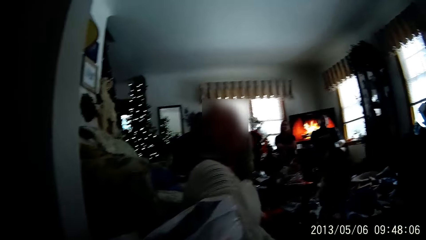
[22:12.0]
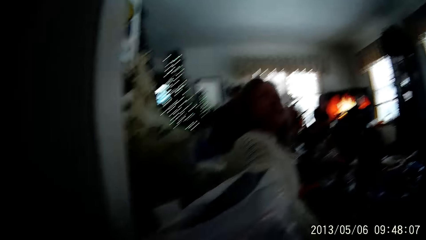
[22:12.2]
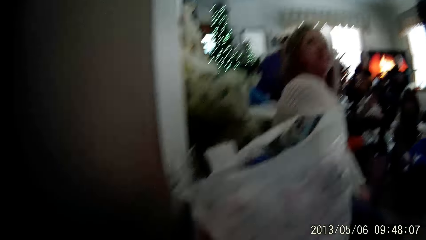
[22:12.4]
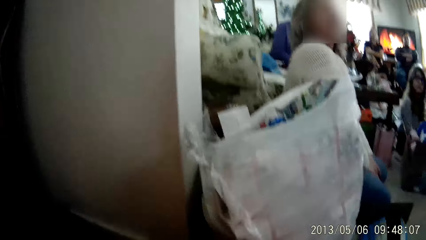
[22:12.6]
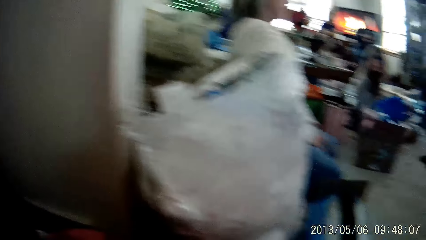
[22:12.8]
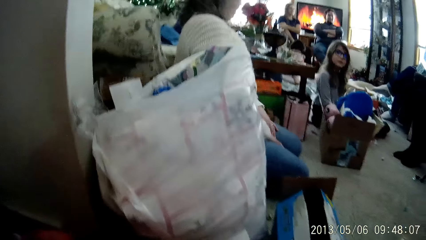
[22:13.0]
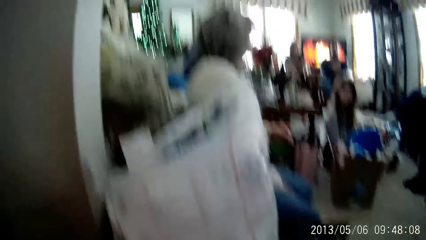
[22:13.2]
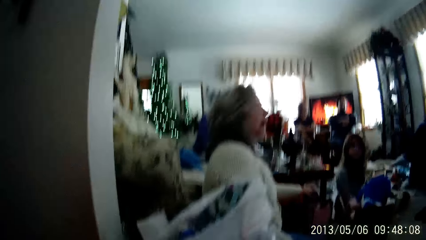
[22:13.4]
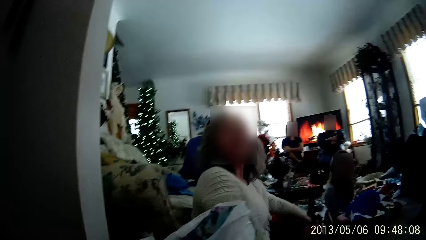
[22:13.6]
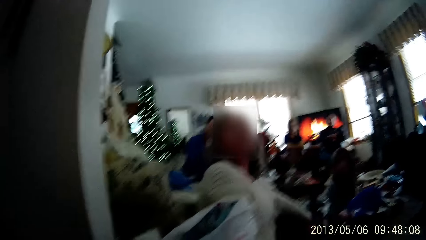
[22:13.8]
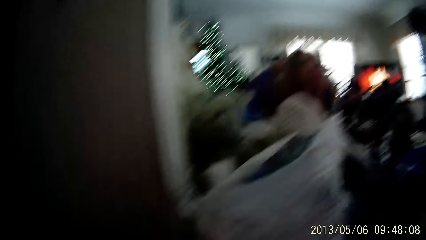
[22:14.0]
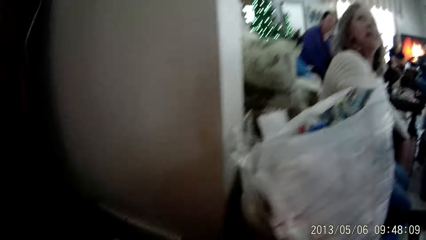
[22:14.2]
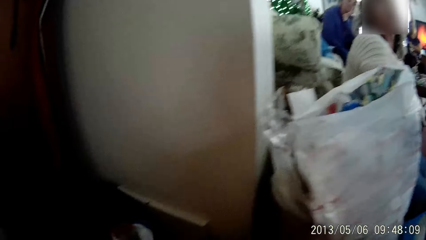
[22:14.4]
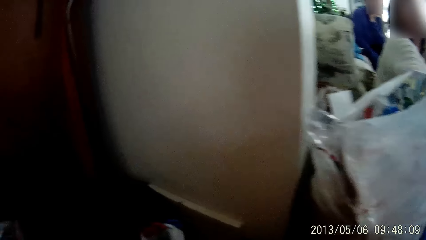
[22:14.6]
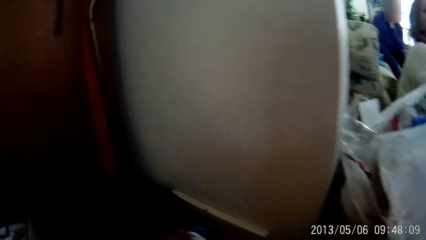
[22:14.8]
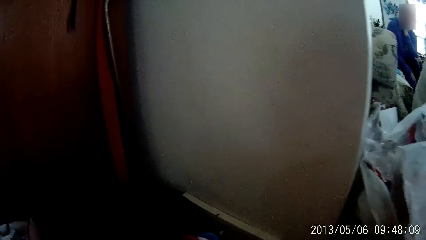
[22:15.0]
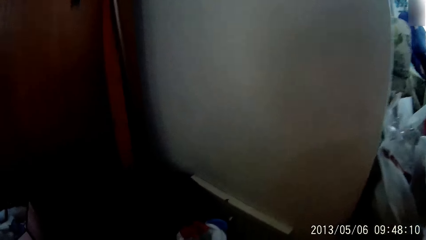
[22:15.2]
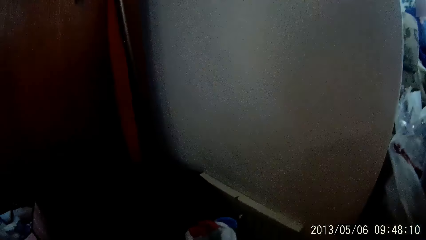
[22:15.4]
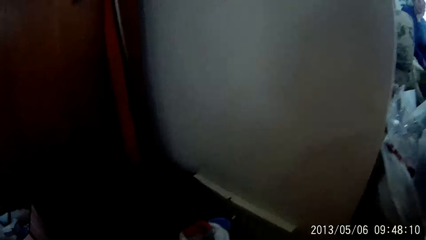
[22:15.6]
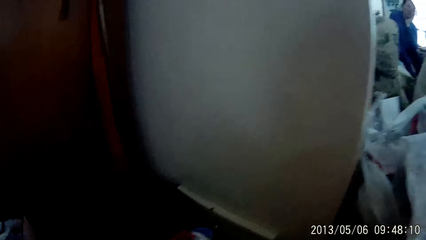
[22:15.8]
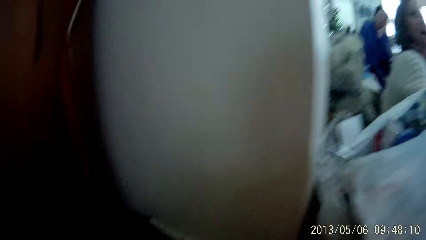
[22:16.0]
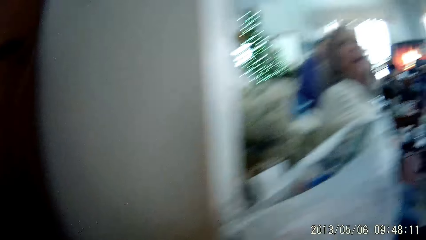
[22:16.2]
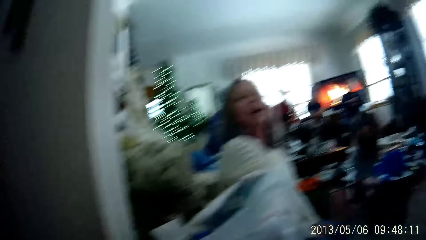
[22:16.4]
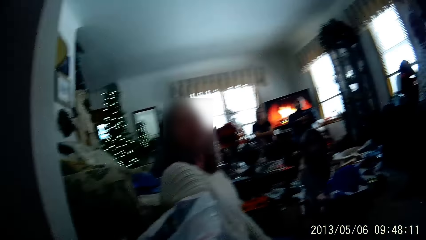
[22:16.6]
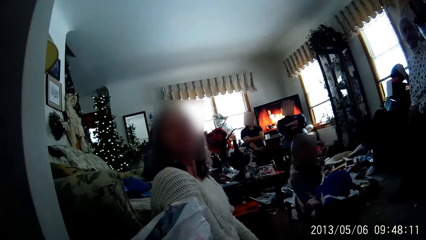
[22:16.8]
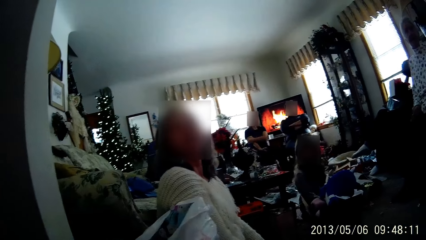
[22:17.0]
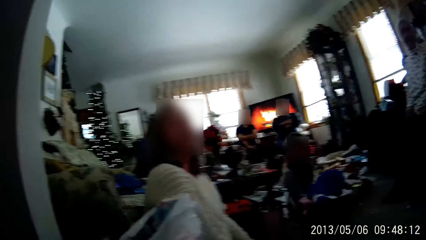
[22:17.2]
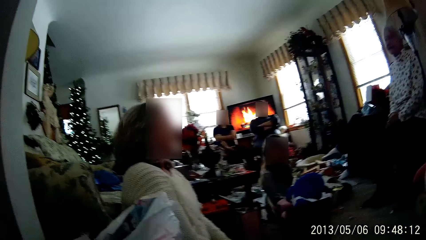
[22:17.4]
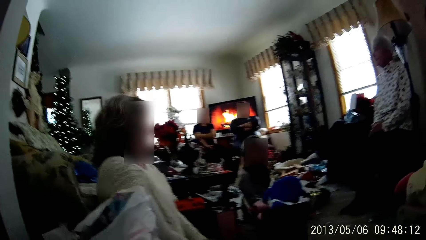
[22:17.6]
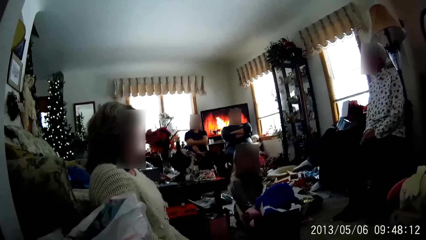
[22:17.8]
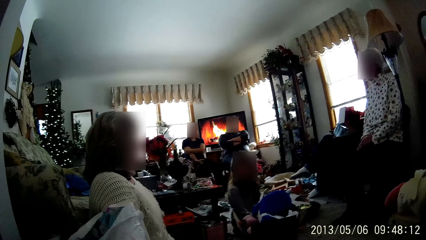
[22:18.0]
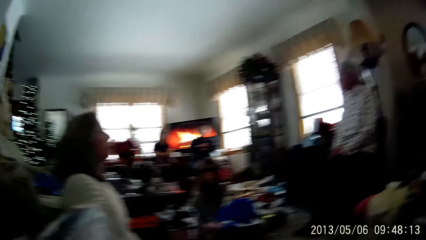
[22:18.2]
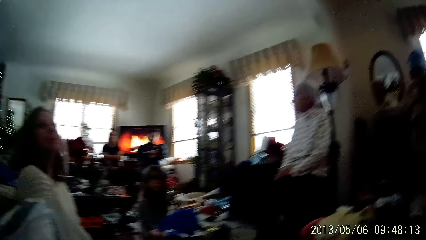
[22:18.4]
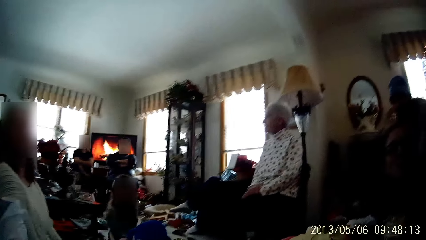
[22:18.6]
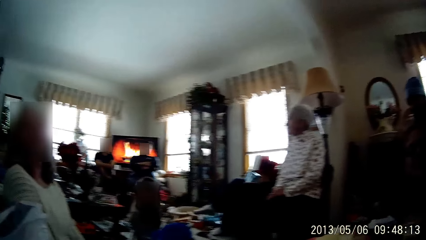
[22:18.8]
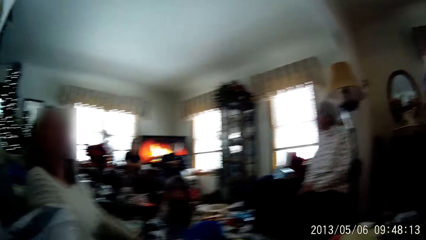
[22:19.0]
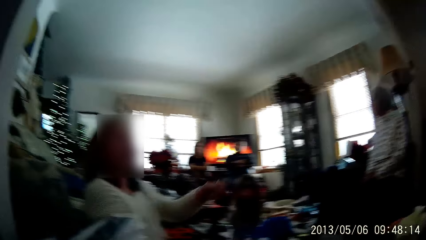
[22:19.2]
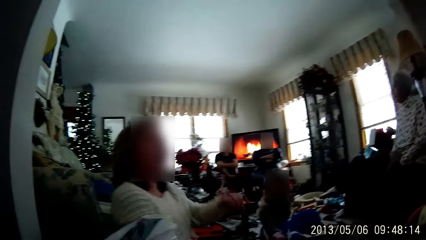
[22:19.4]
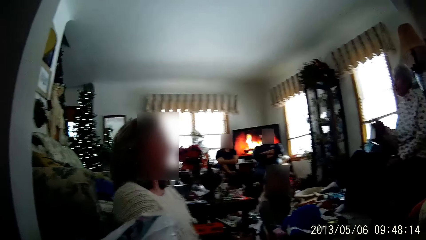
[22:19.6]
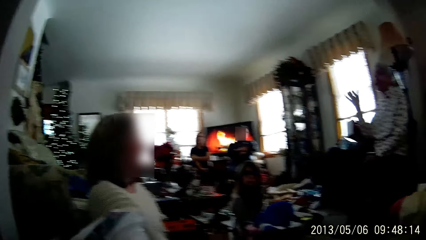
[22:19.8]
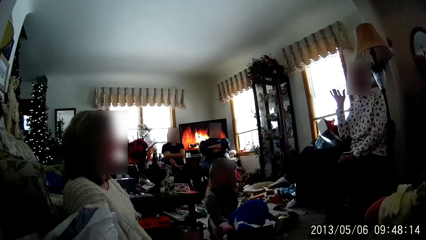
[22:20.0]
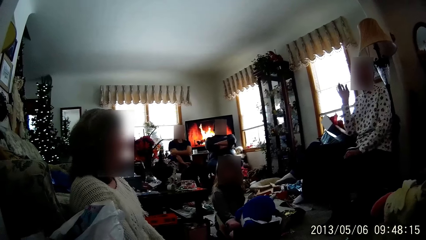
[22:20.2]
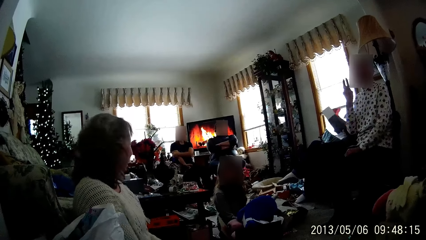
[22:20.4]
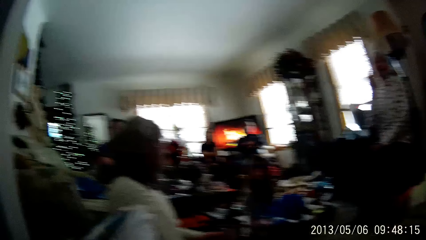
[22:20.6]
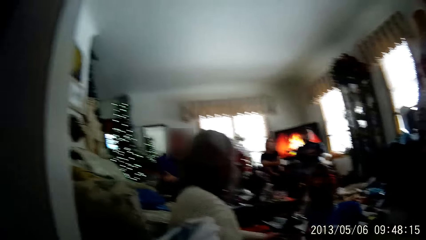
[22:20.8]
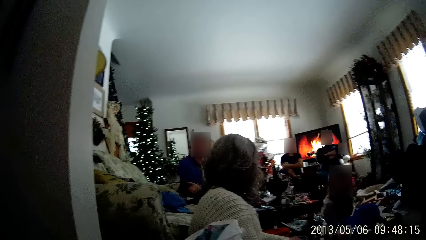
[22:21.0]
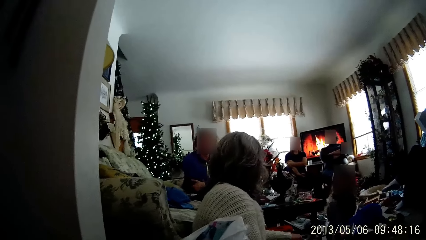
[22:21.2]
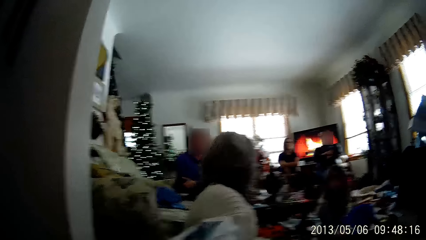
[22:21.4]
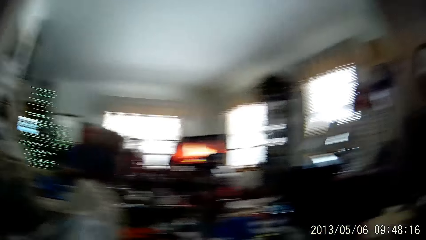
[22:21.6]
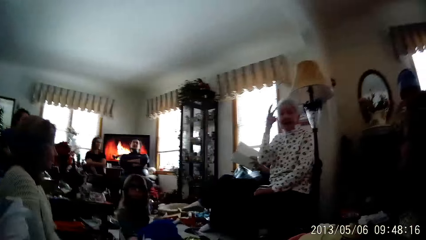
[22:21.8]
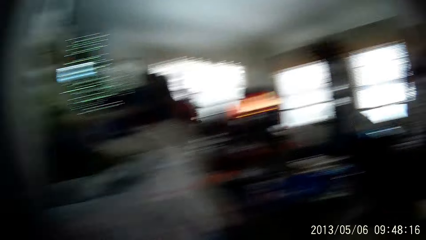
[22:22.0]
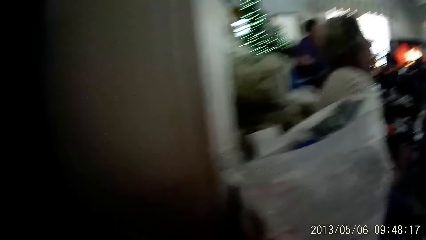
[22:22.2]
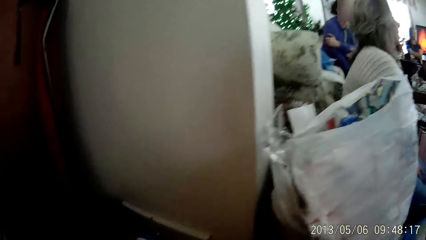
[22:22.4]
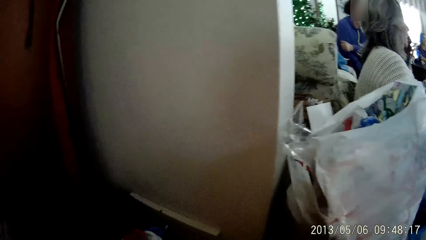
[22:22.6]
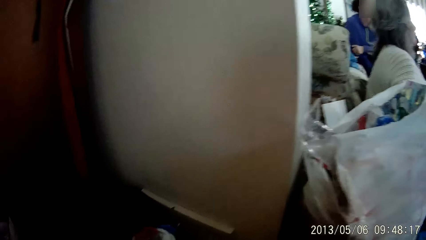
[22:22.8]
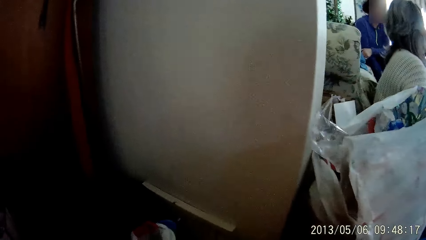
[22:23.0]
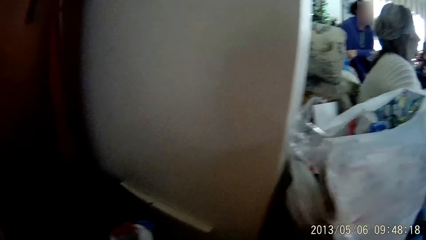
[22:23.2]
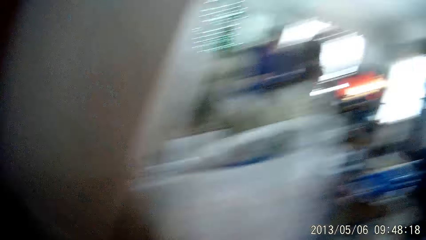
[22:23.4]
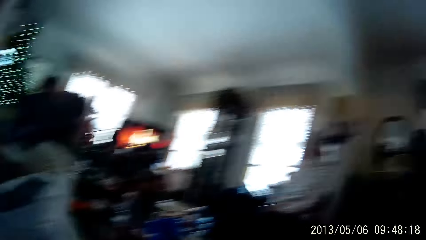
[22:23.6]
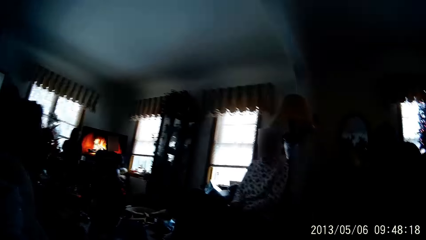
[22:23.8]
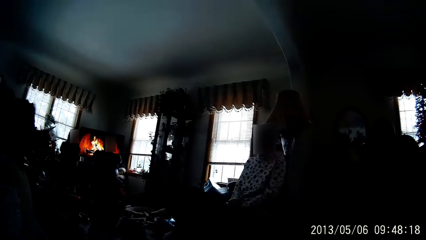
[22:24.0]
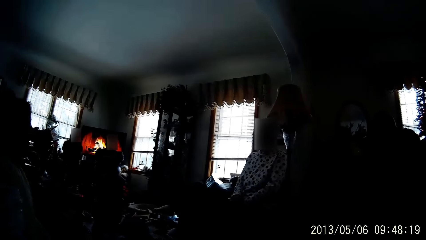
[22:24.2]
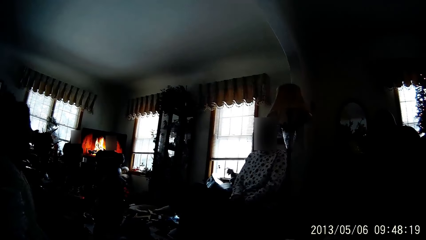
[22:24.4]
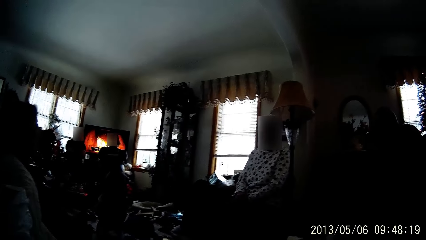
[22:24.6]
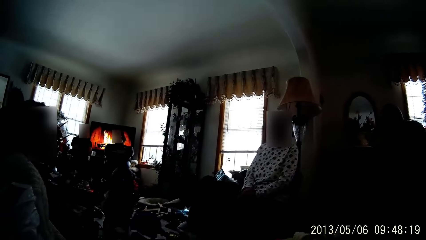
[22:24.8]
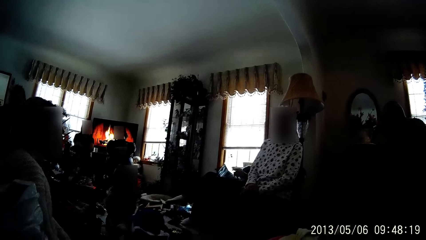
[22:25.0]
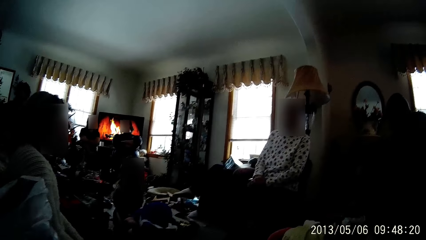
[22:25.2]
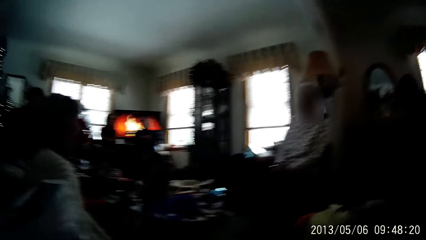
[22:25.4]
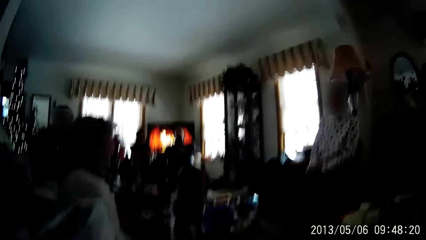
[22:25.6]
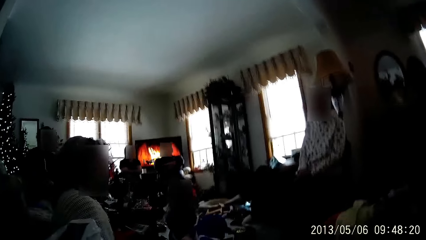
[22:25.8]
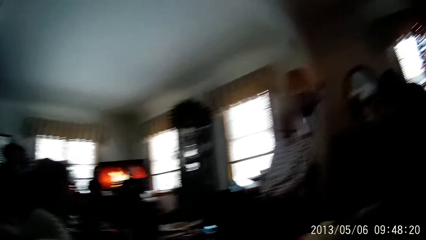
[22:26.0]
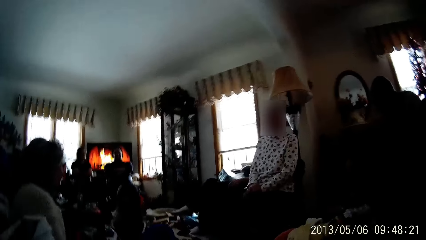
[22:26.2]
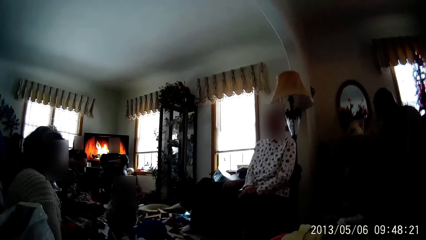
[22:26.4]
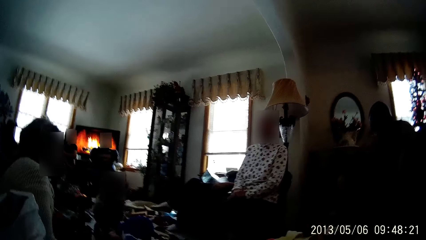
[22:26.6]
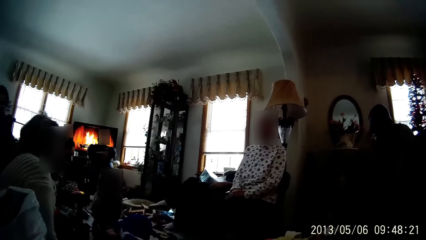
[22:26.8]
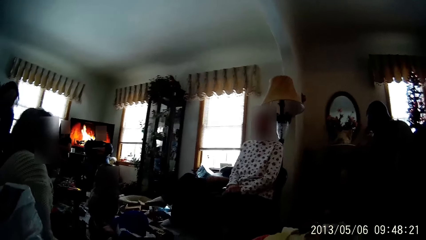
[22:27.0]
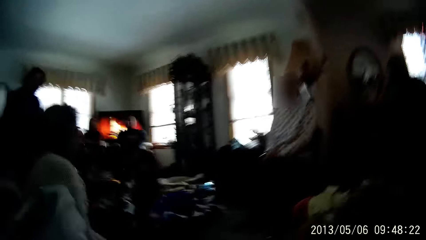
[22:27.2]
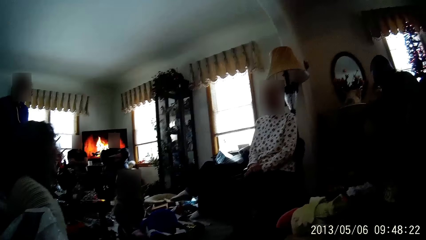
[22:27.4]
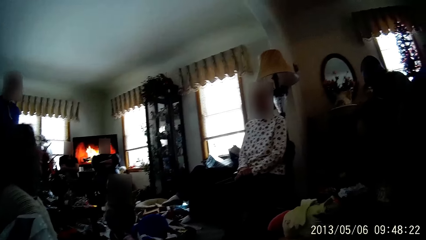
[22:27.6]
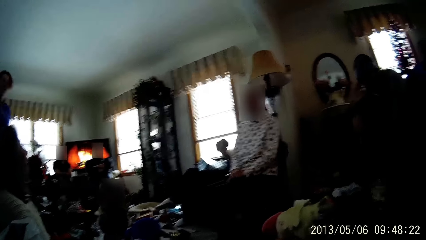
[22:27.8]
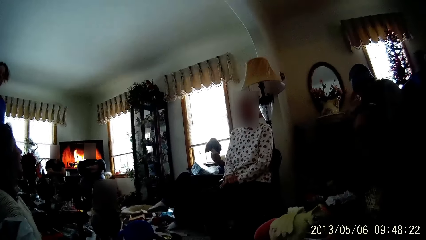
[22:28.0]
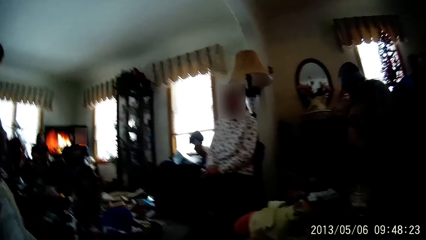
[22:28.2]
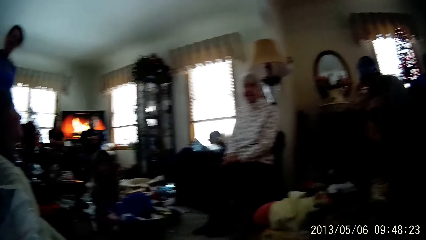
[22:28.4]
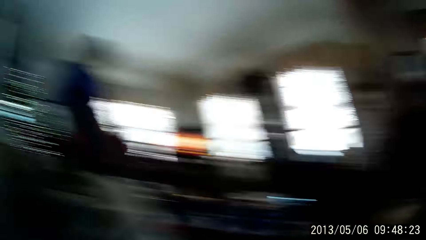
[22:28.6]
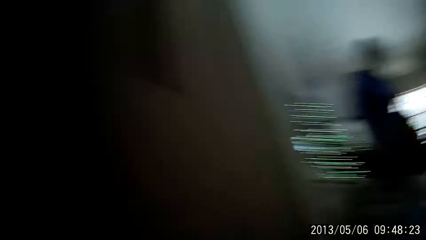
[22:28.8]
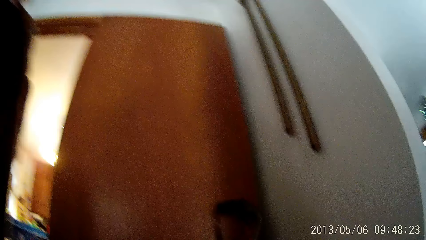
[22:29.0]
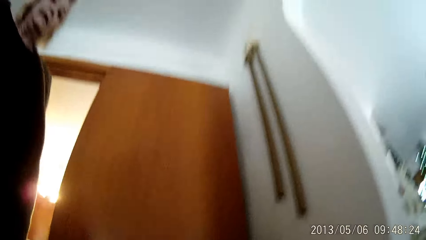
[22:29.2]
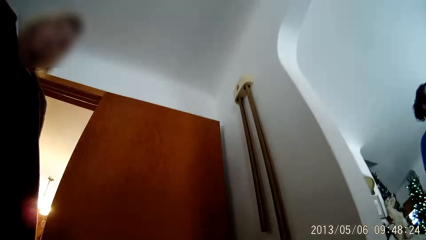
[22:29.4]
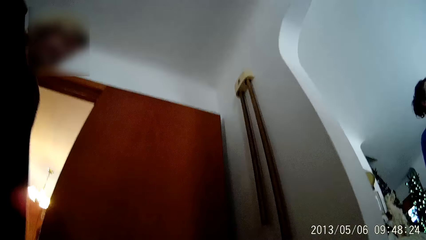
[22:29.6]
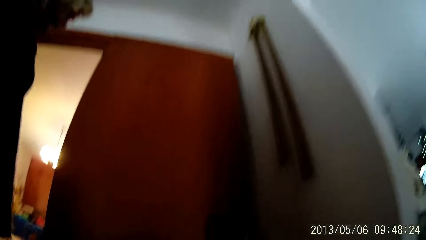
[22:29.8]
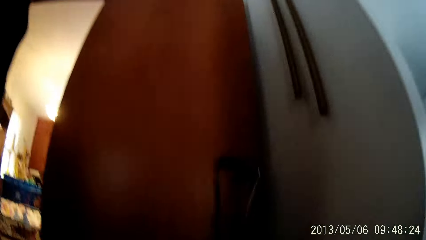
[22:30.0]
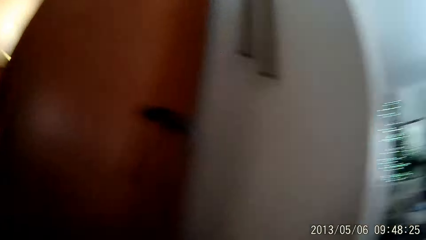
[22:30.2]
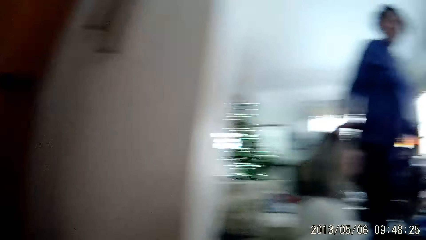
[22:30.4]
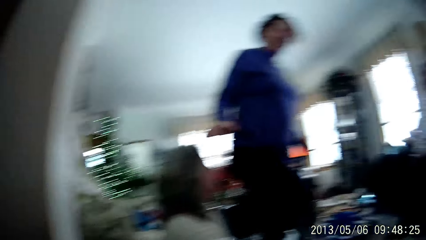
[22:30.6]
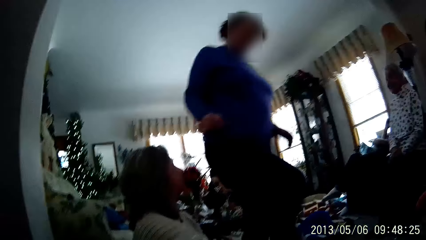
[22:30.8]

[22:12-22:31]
The woman picks up another envelope from the ground. A person turns and talks to another person. The first person gestures using her hands. Another person gestures using his hands. Another person raises the box and moves his hands. Another person stands up and walks towards the camera wearer.
